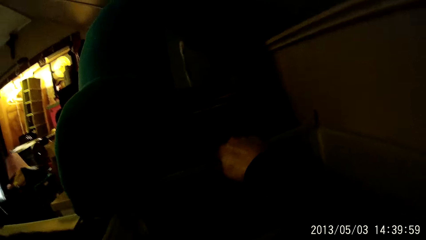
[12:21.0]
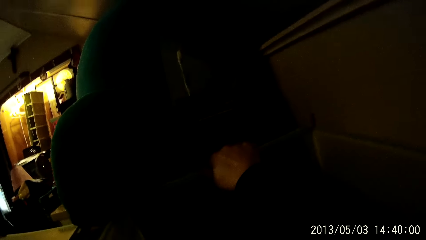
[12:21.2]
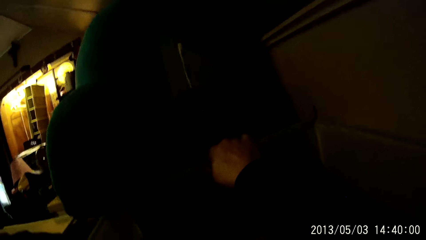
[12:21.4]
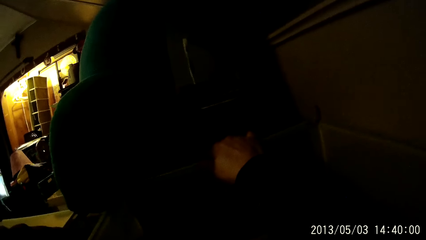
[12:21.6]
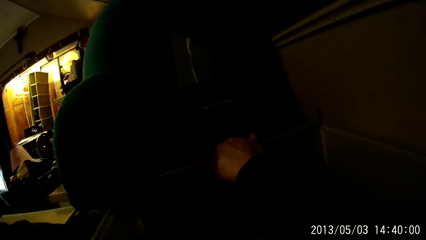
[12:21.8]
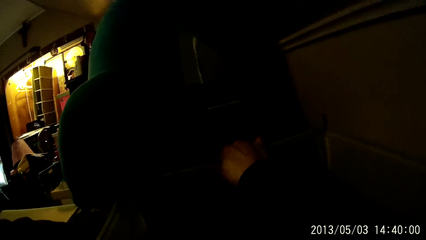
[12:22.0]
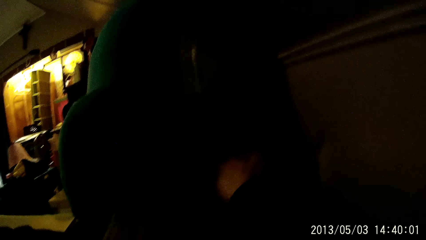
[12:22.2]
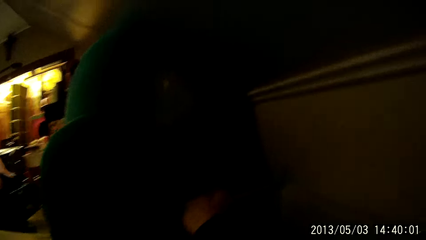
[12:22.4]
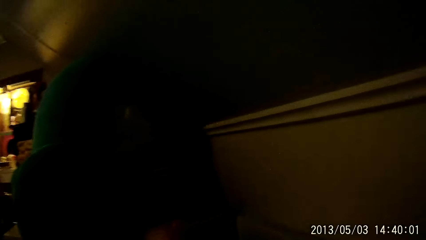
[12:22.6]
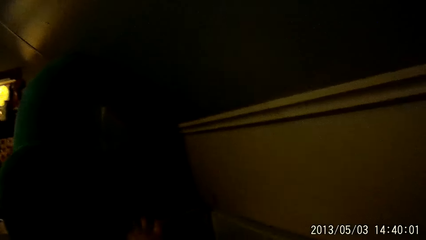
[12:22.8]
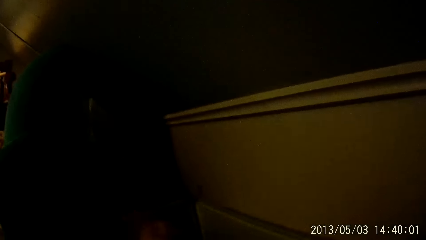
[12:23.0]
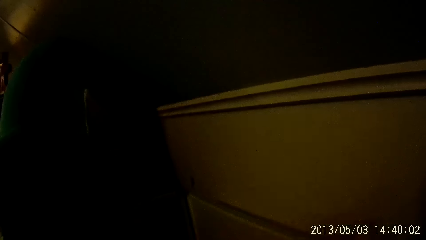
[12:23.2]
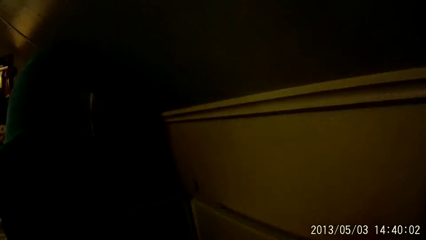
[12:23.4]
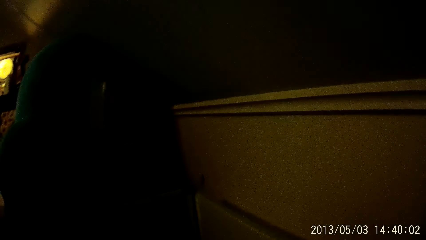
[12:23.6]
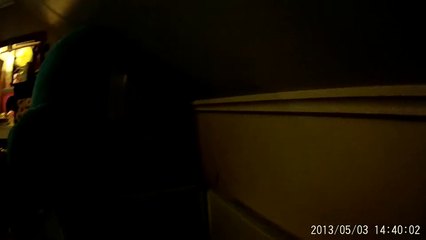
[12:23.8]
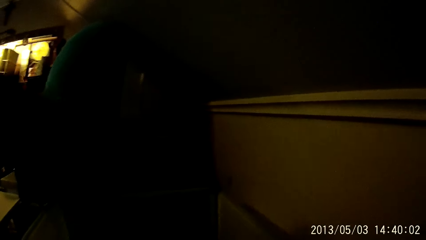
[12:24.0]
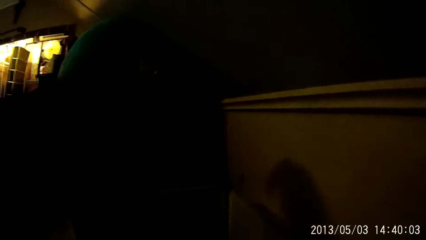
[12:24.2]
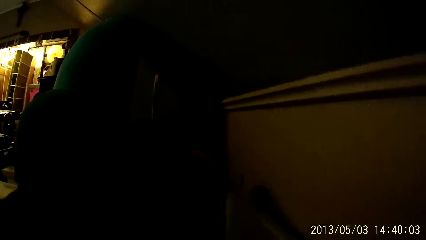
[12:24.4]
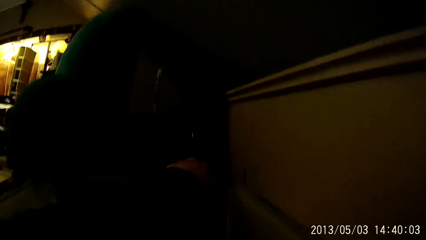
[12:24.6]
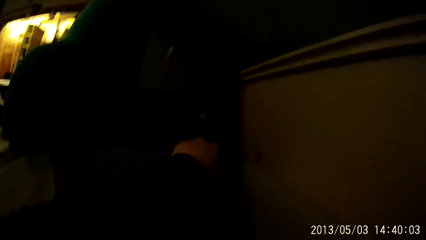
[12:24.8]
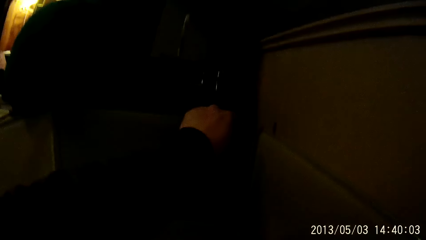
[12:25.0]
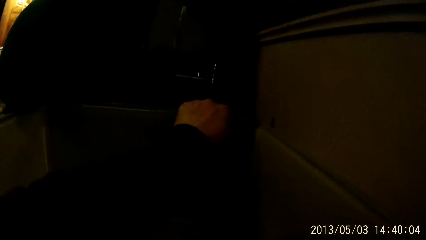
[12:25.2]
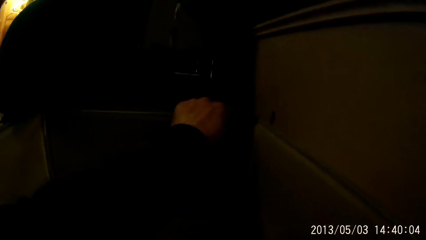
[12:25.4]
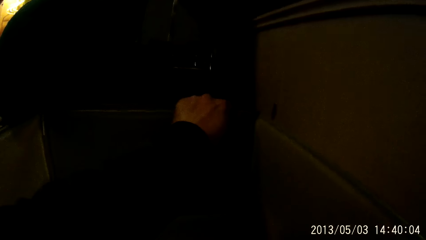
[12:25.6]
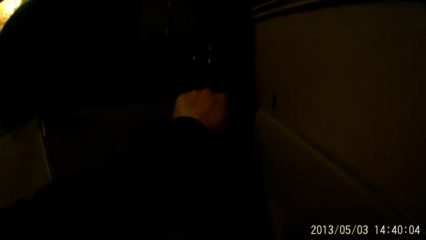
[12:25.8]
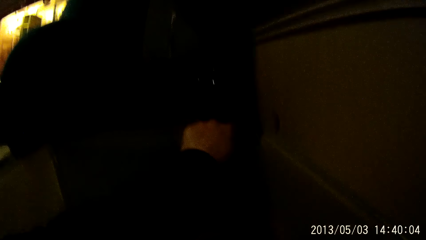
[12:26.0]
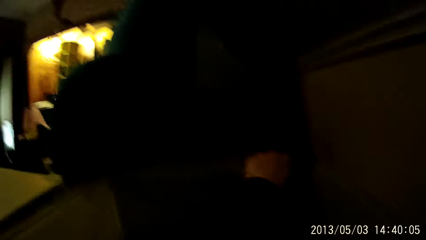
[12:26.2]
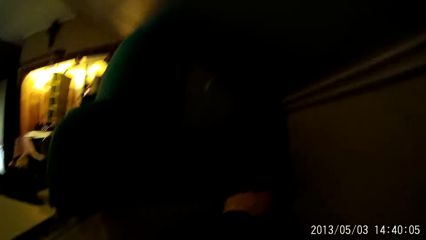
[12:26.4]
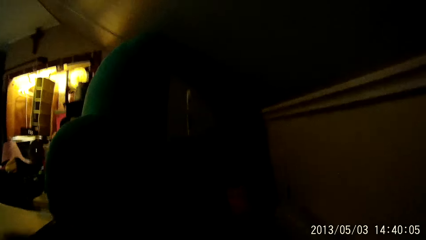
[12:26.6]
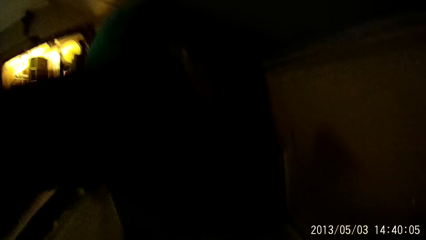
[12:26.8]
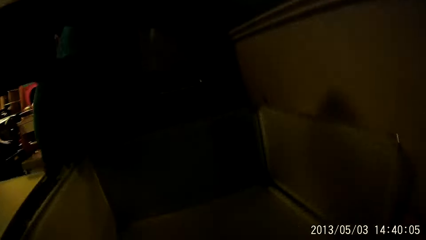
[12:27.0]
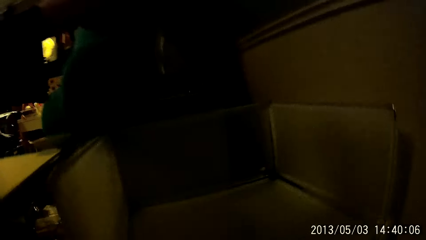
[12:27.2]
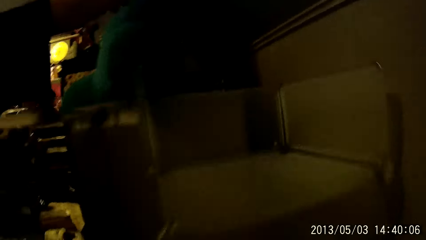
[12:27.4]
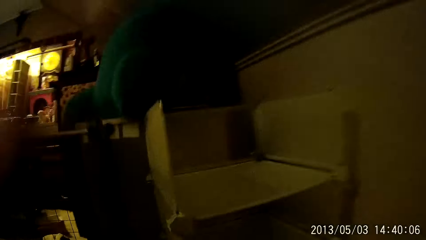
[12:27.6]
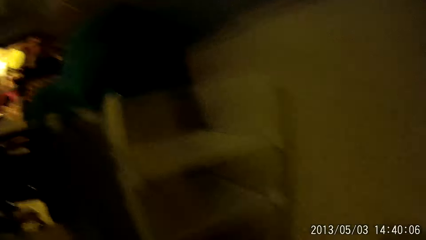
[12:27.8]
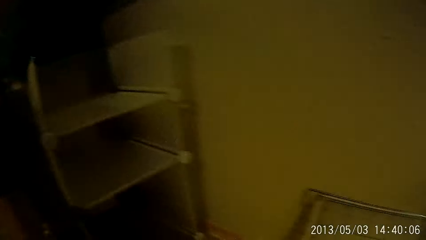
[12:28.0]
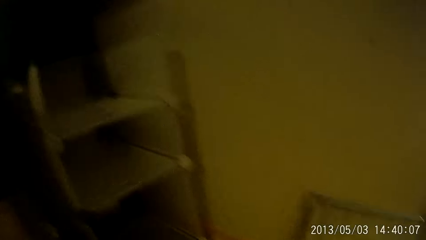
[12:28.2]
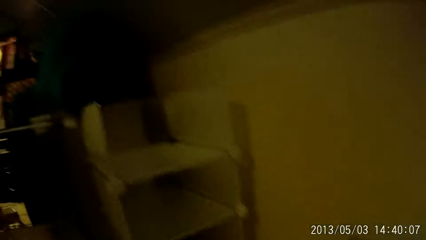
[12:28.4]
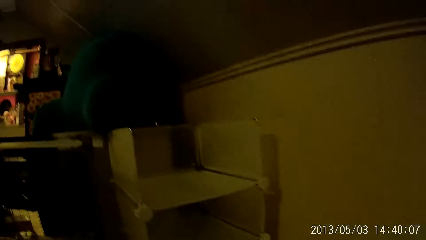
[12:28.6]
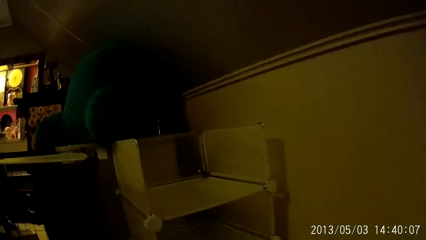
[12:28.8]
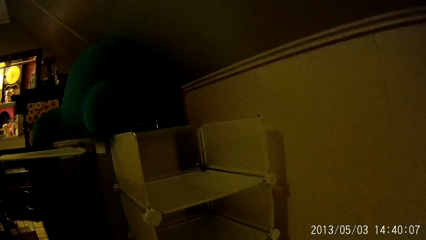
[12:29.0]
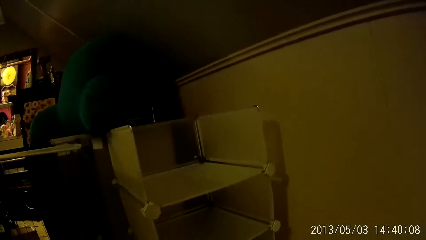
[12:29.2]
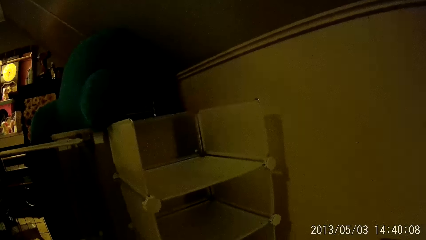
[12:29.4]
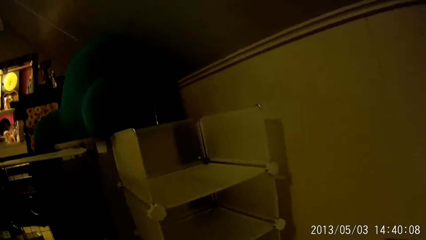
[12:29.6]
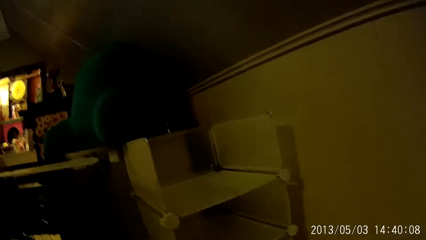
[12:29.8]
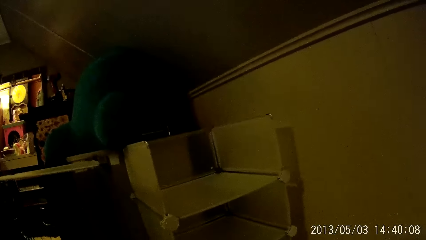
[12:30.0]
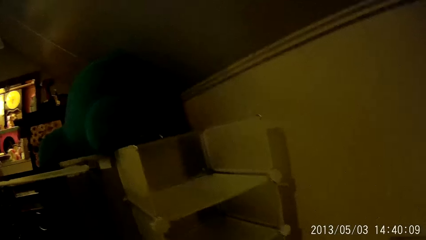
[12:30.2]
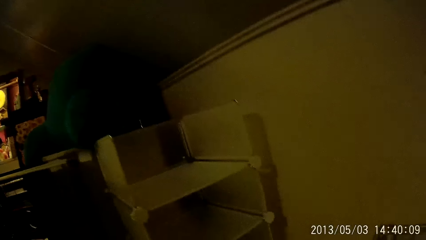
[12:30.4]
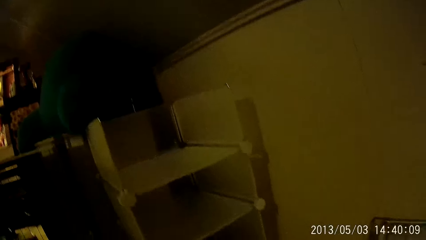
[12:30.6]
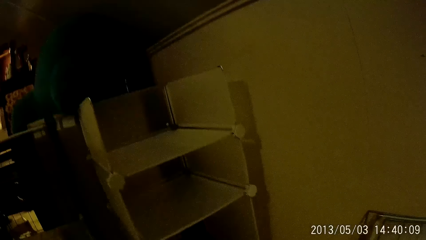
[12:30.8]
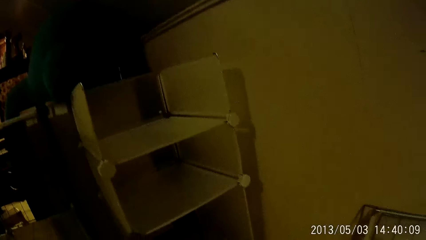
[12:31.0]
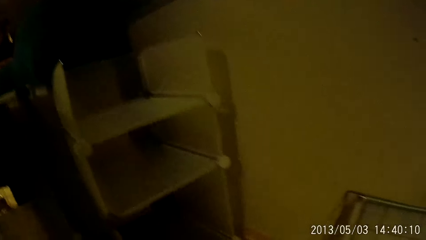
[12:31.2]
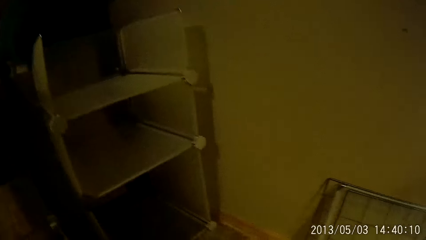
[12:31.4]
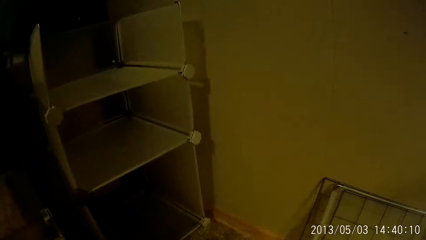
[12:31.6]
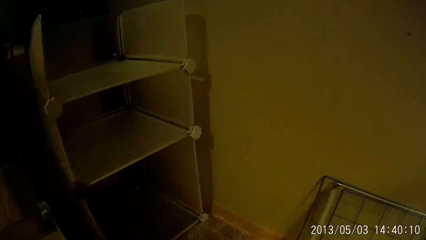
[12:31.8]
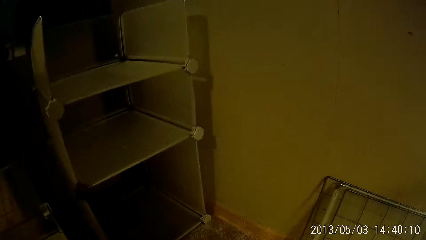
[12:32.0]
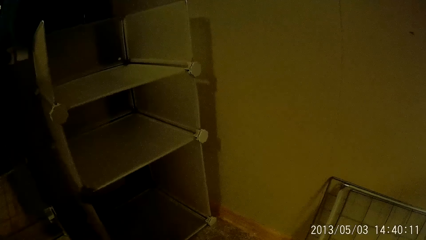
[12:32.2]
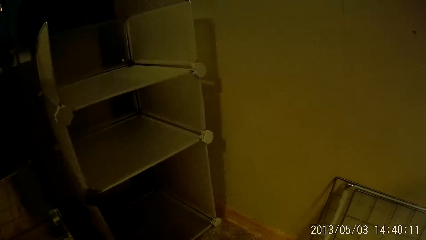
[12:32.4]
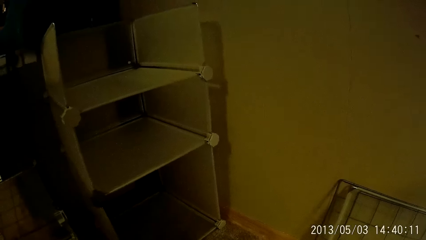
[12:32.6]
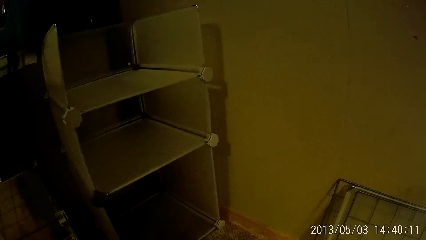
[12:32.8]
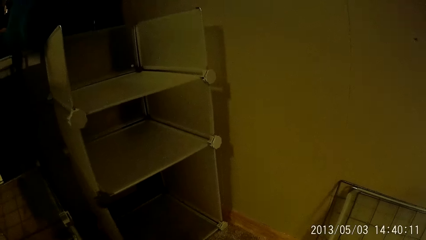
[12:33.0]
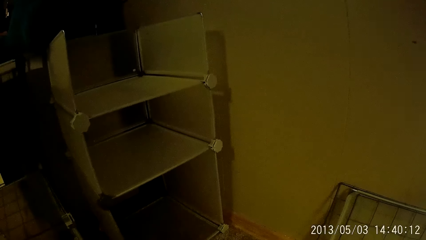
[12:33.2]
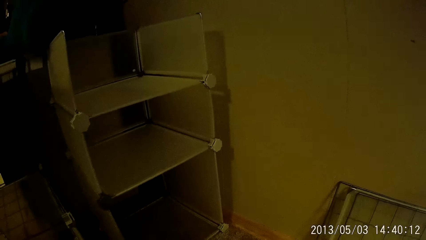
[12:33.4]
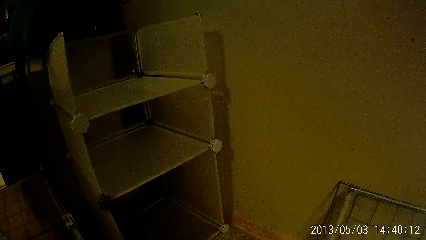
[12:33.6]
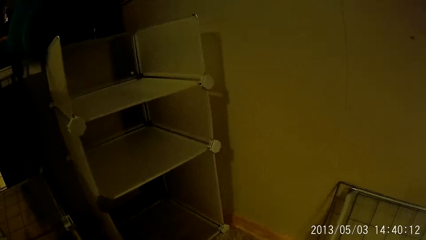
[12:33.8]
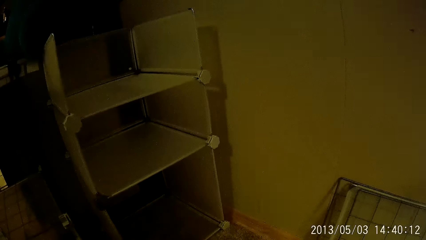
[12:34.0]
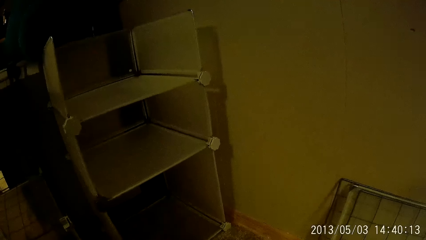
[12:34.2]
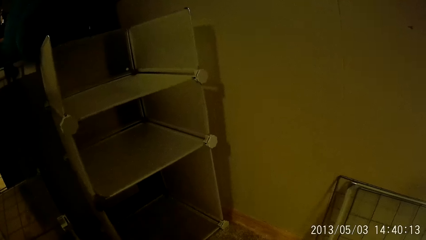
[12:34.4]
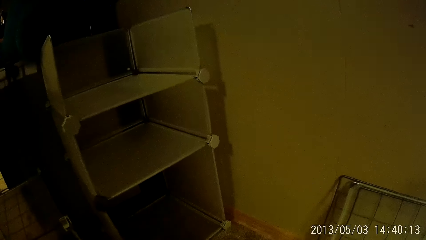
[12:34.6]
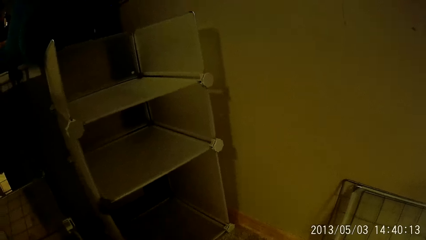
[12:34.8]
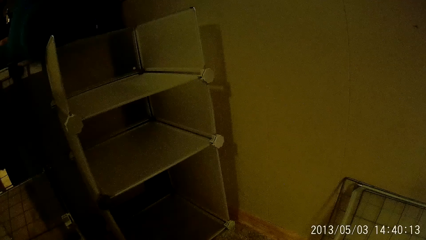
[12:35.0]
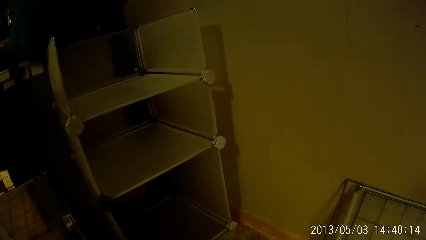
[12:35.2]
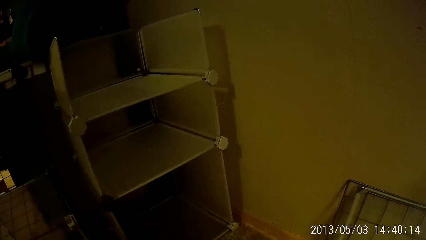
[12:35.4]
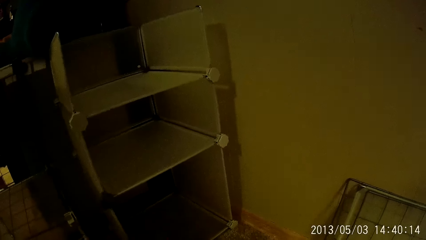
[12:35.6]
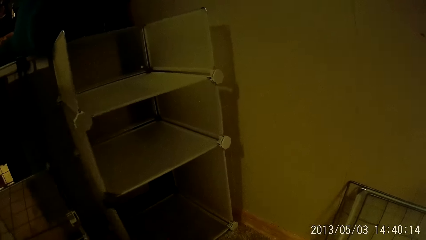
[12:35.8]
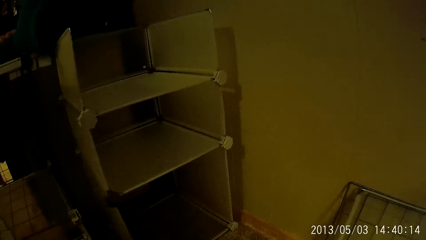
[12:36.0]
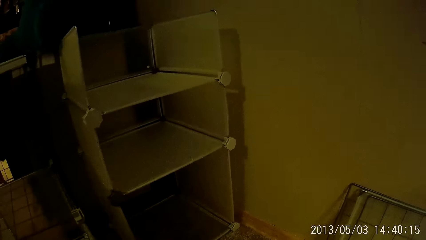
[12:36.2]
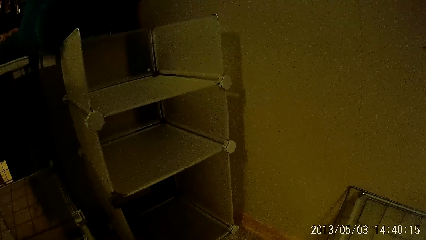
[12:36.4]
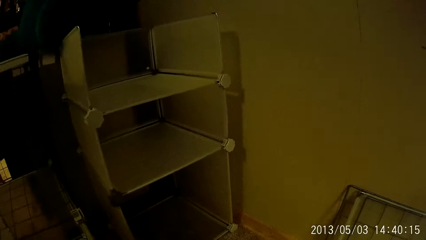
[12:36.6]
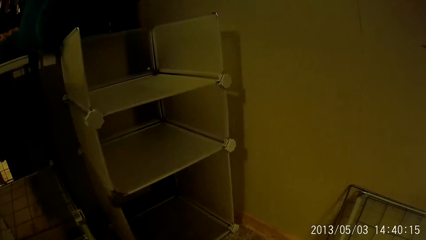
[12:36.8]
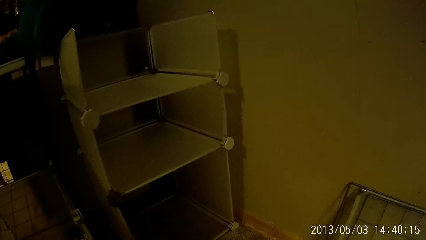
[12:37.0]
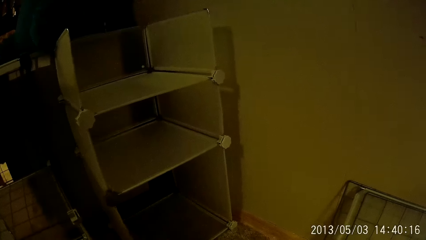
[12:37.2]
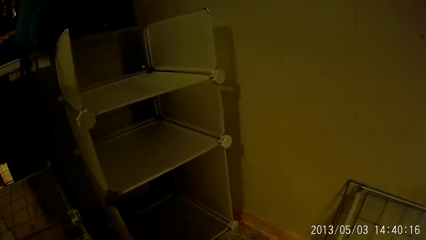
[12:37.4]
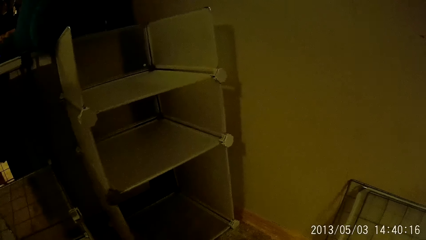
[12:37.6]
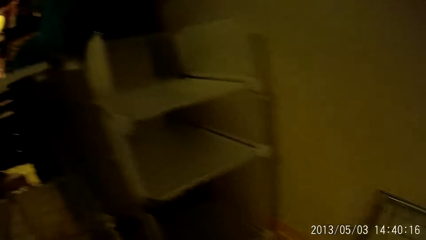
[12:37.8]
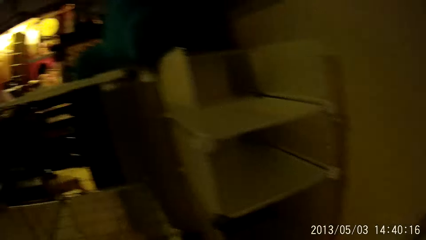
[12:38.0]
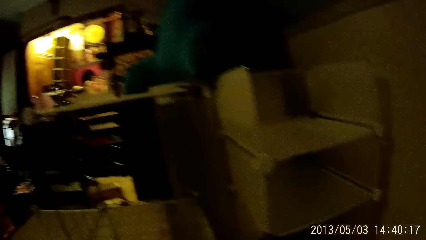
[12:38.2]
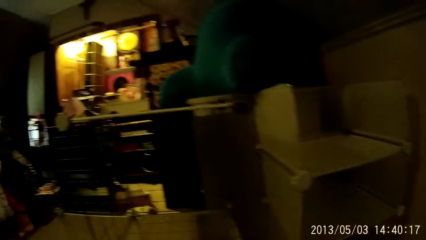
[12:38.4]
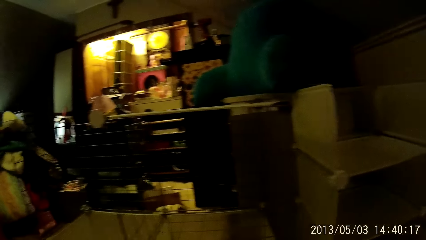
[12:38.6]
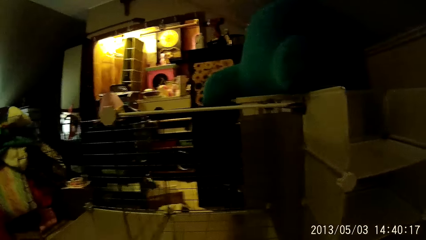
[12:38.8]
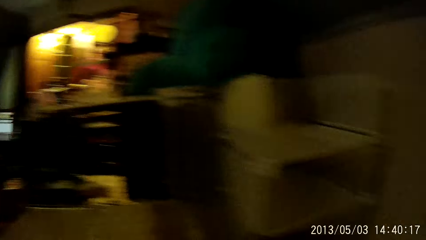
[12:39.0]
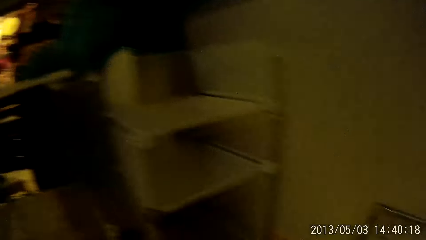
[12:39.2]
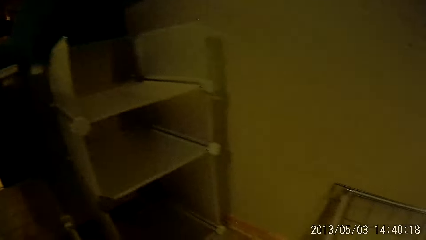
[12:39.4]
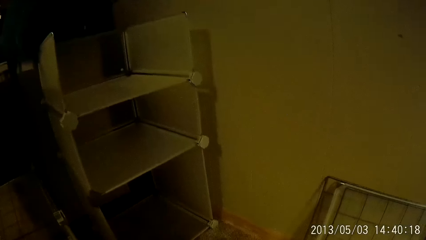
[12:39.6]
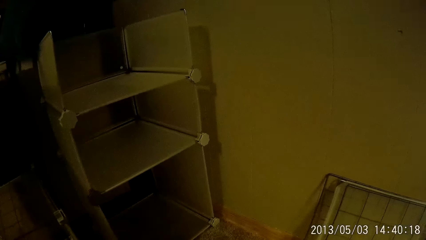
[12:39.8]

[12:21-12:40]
The camera wearer fixes a panel on a cabinet with the left hand. They walk in the room.
